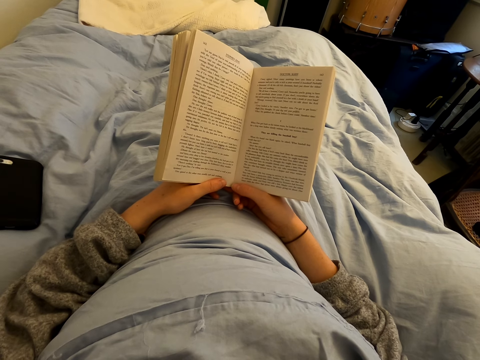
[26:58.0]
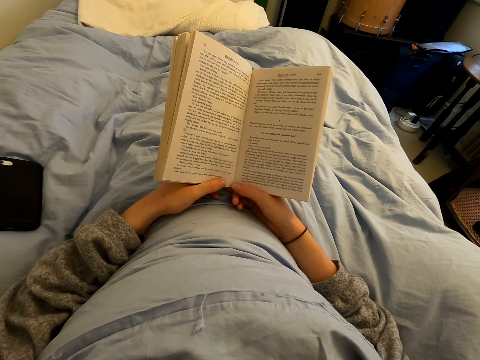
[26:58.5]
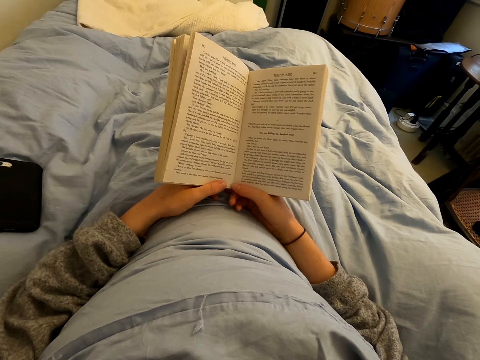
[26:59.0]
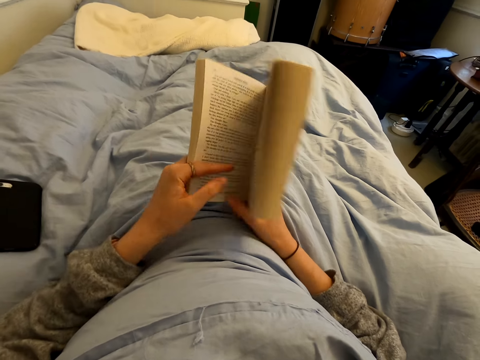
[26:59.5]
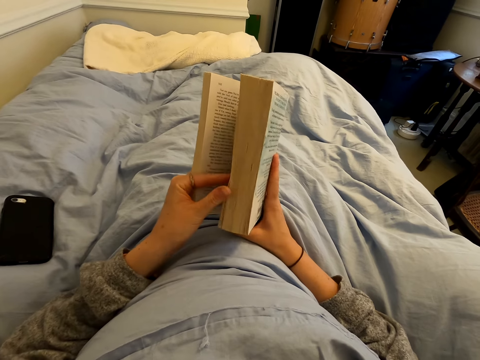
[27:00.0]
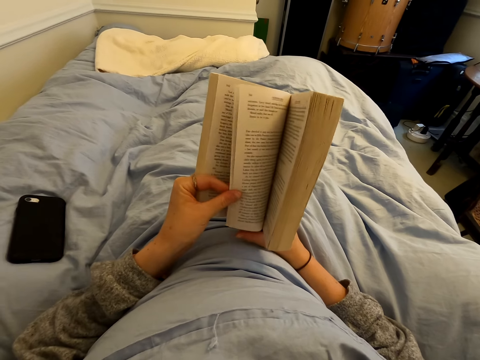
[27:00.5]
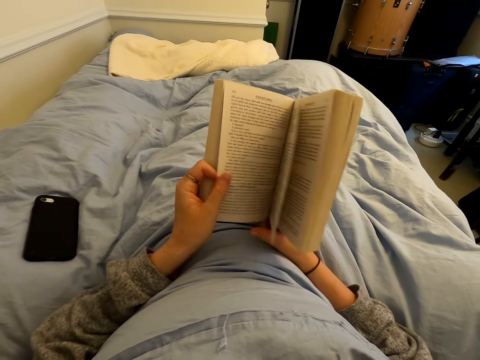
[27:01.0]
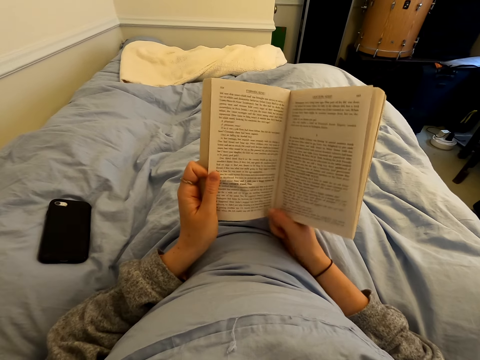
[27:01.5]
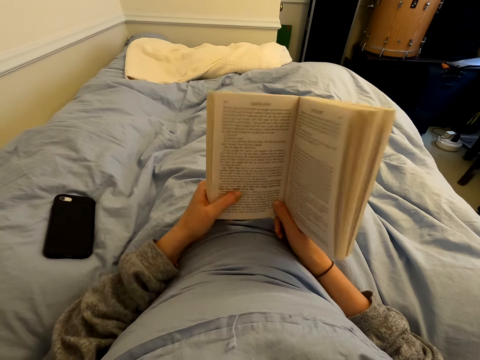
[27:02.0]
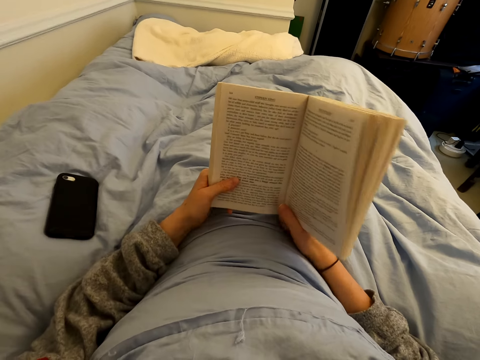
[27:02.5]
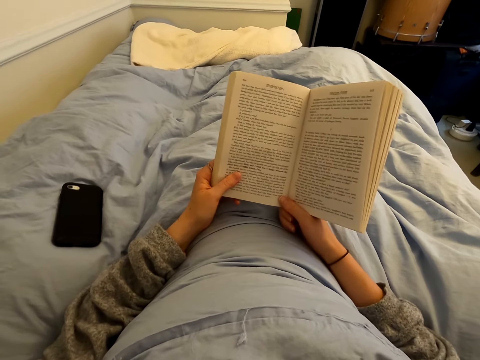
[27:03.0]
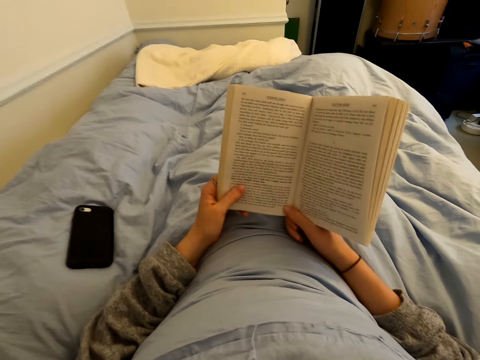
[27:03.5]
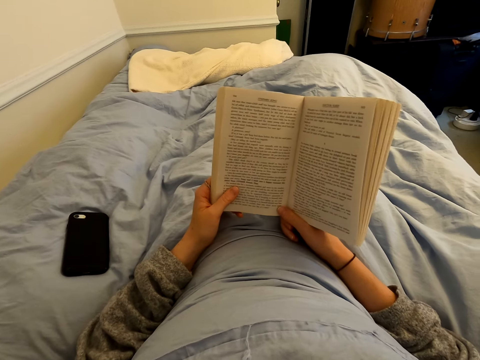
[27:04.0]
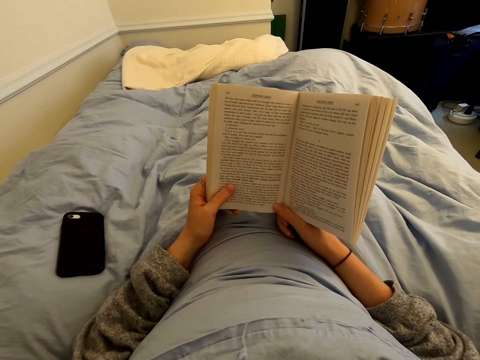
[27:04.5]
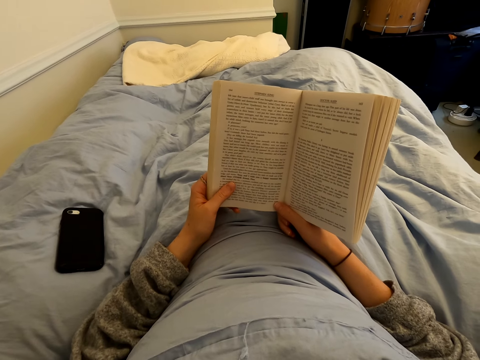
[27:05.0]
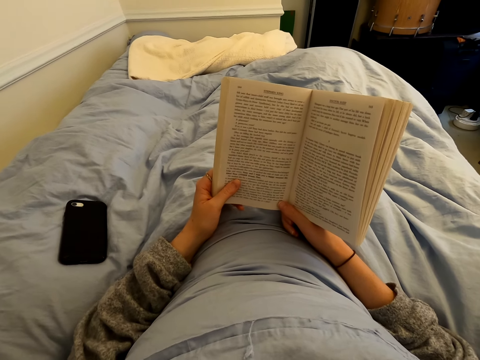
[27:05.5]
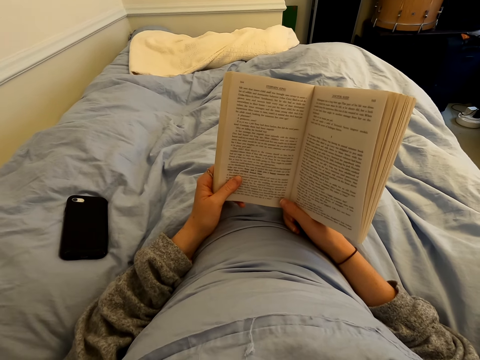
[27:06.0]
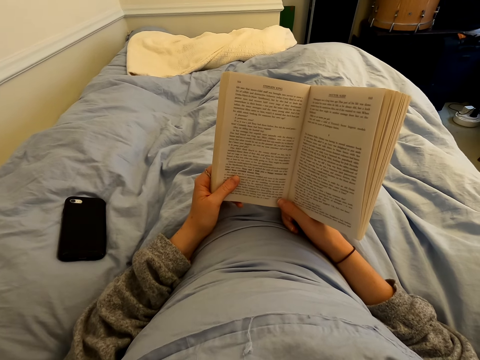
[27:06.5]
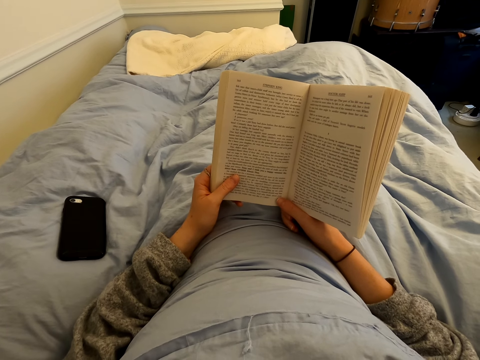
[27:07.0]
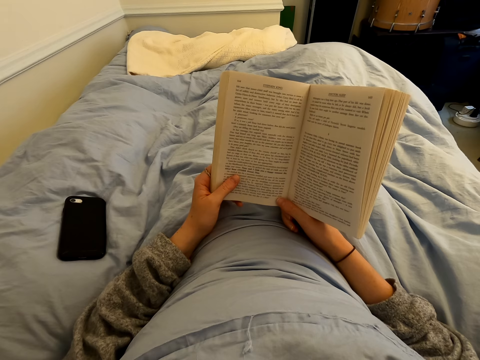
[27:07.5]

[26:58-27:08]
The camera wearer swings the left hand. They turn the page of the book. They hold the book with the left hand and read the book.

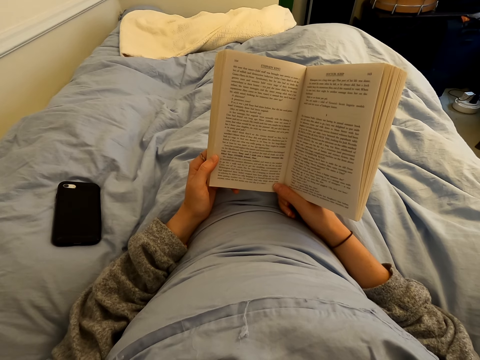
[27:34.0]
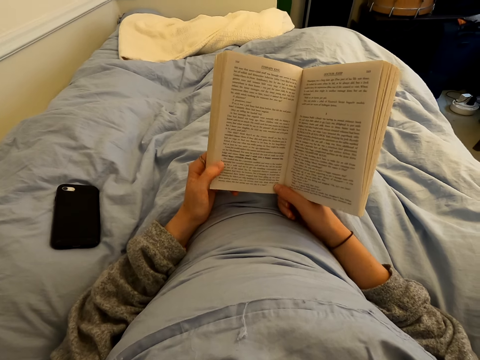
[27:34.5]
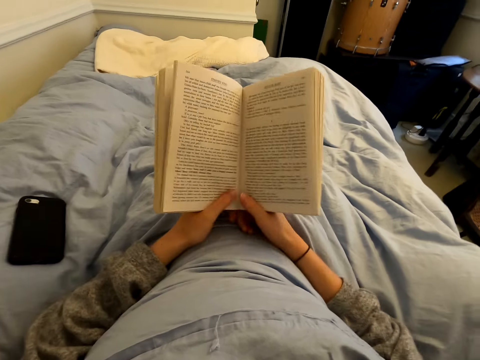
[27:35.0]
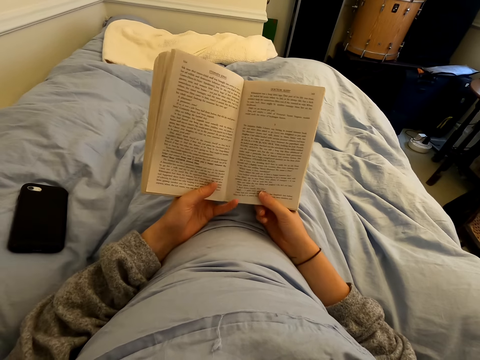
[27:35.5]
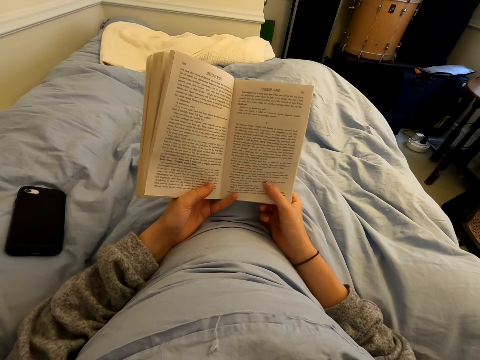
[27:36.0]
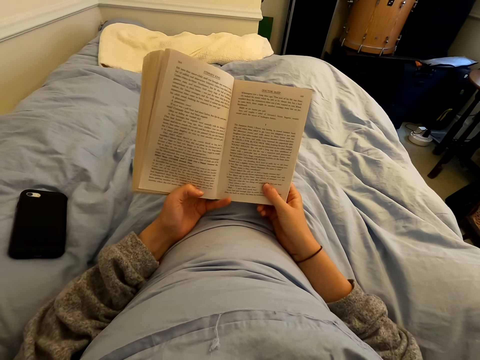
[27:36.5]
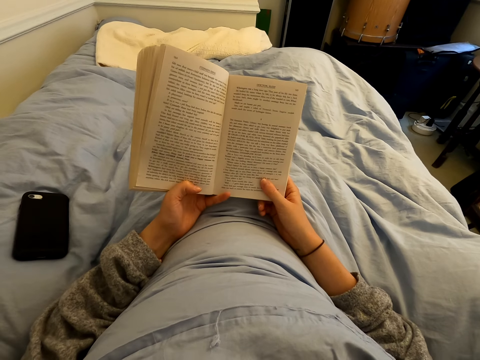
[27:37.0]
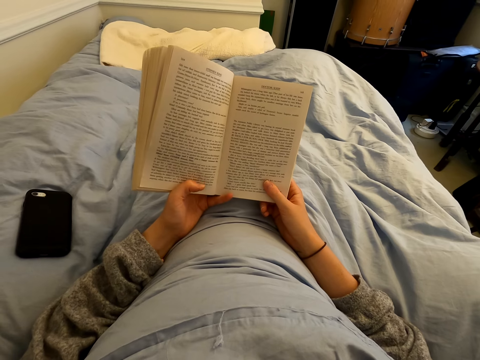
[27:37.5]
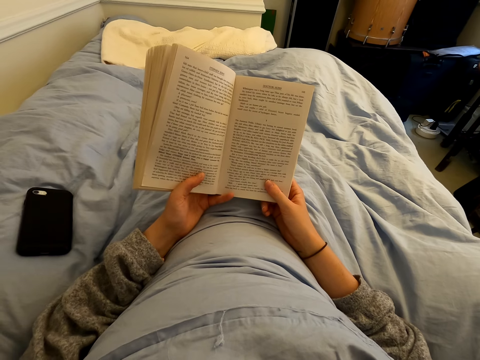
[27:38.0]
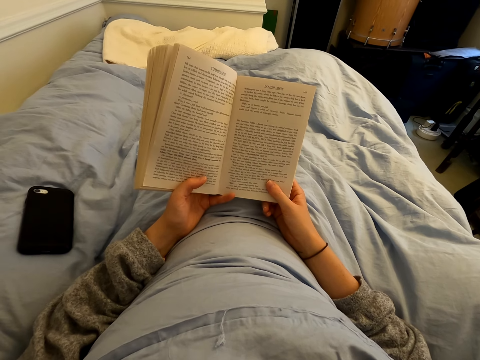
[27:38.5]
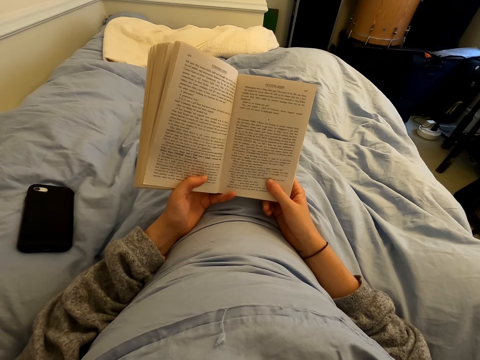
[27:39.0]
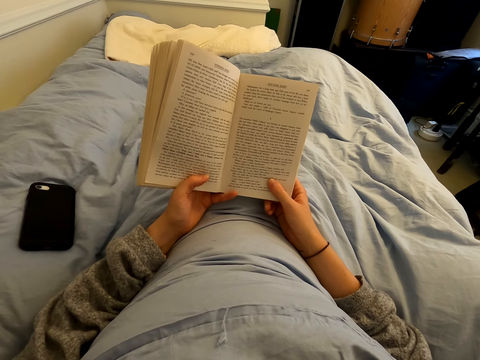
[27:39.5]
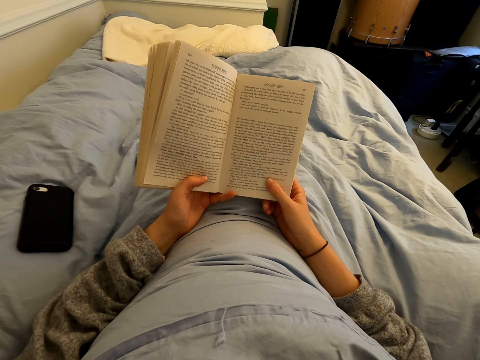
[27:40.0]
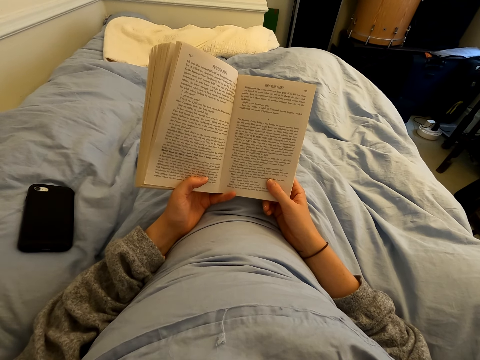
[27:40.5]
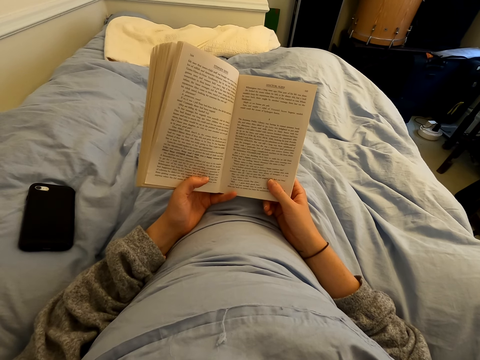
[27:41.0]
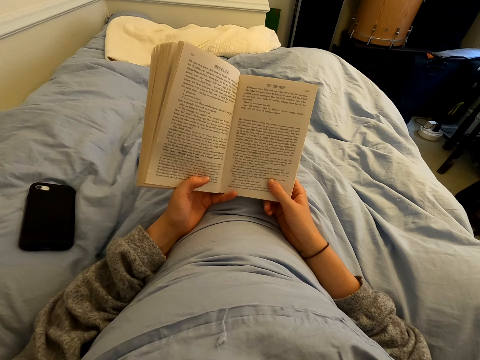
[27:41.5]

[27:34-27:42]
The camera wearer straightens a hand. They read a book.

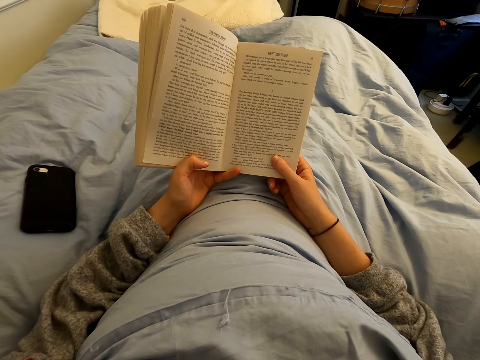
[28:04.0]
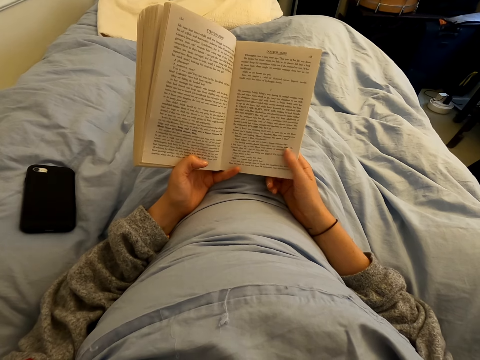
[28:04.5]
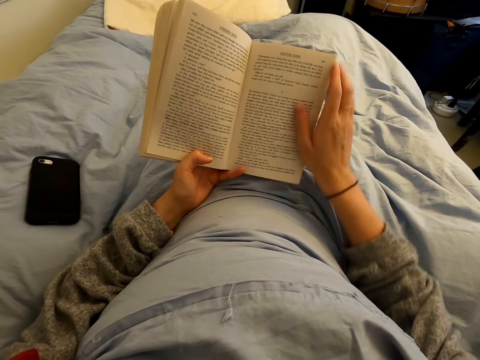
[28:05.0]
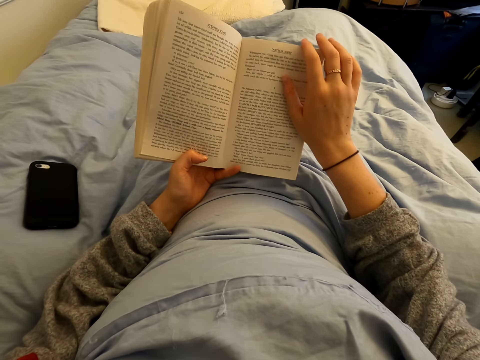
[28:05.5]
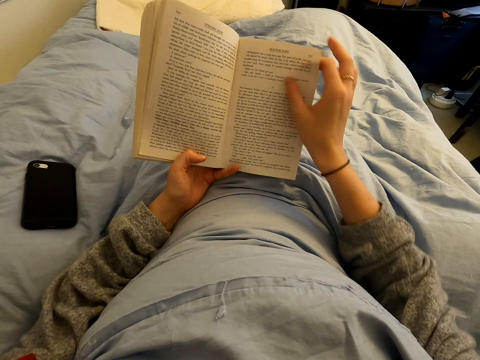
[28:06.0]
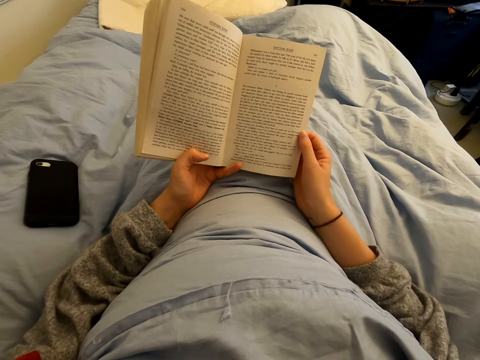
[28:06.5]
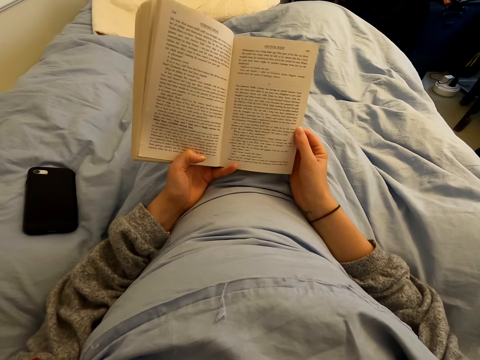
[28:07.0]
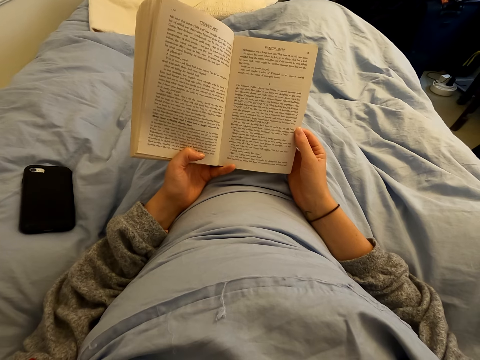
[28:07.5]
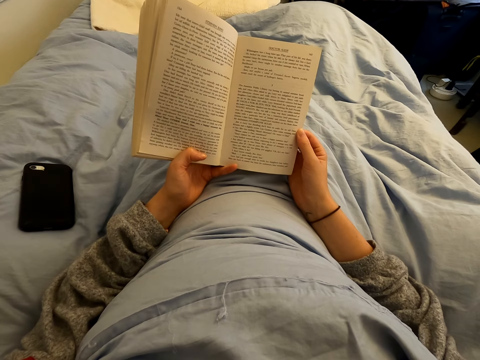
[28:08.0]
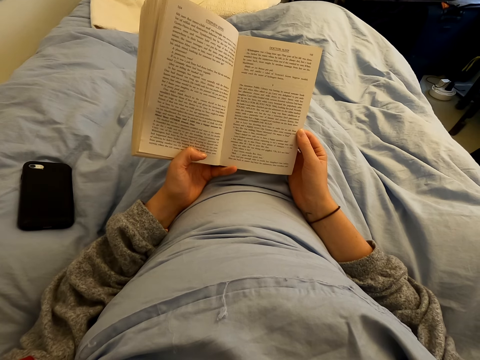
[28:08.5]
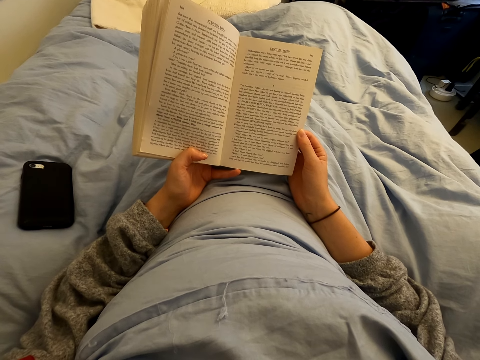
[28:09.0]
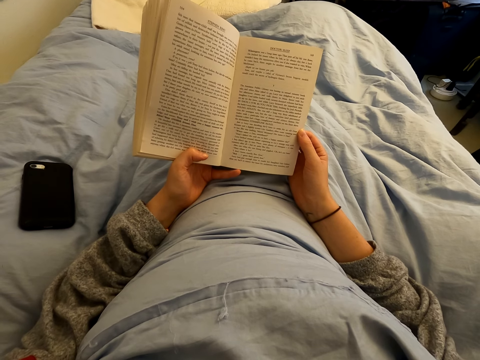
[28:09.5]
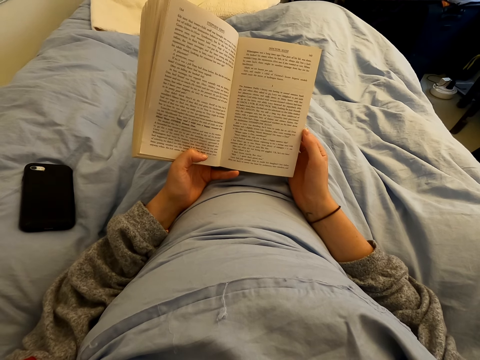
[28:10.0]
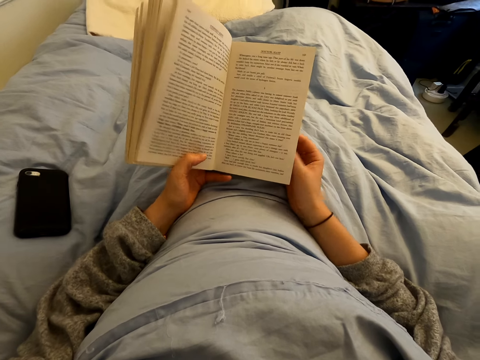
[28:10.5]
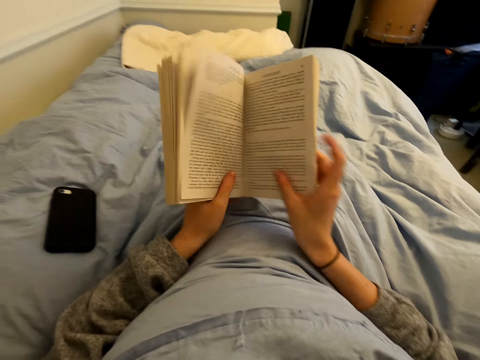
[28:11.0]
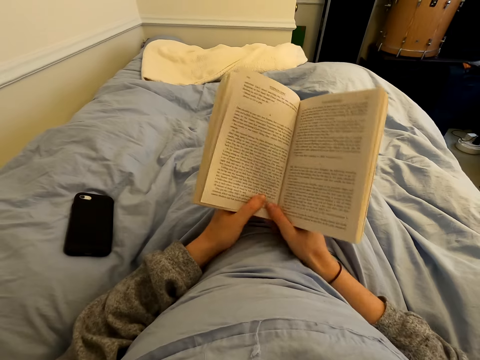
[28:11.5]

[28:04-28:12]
The camera wearer straightens a page of a book. They turn a page of the book.
